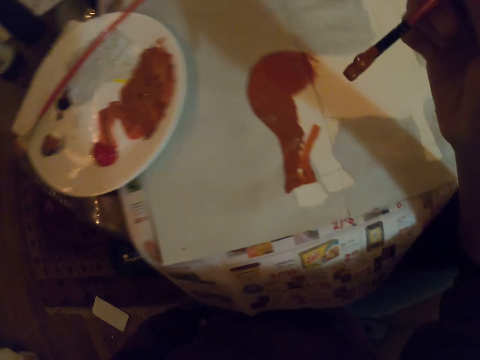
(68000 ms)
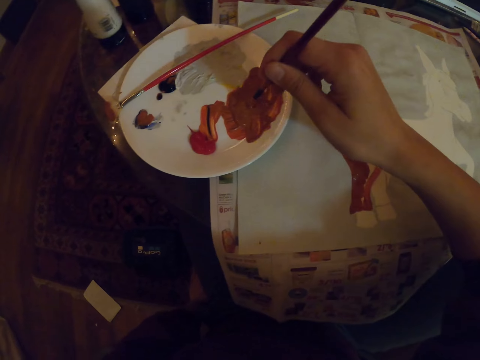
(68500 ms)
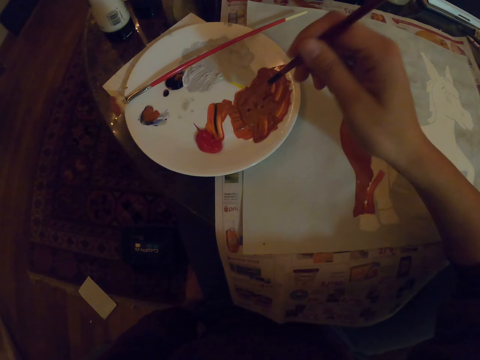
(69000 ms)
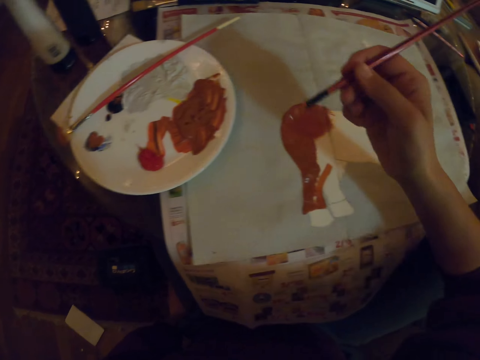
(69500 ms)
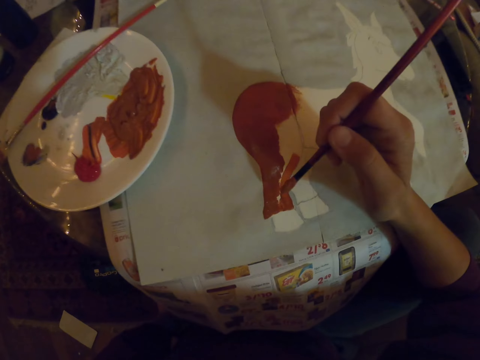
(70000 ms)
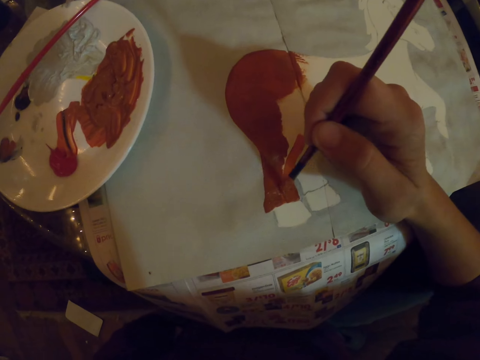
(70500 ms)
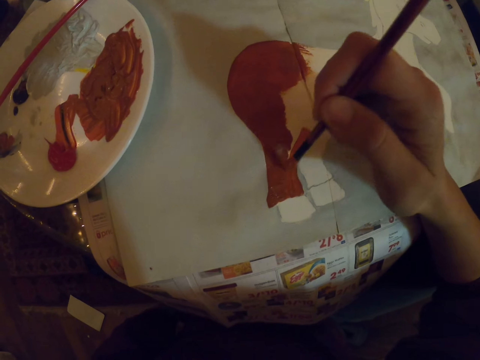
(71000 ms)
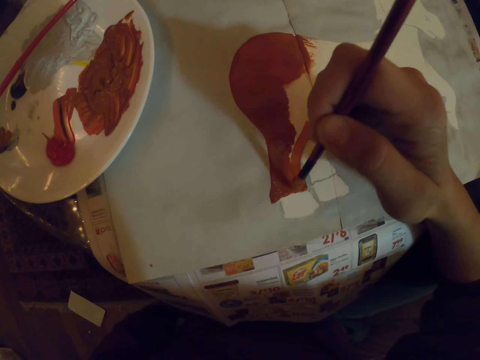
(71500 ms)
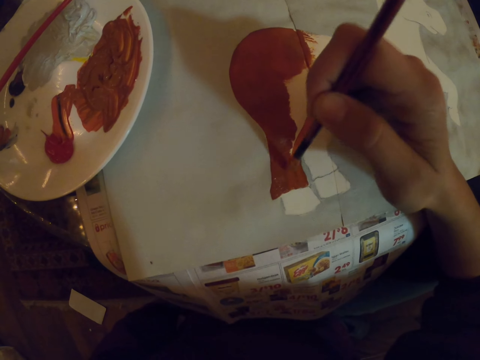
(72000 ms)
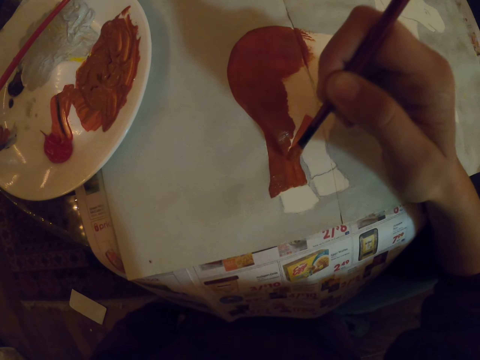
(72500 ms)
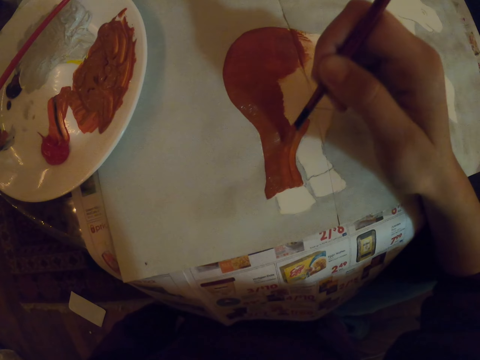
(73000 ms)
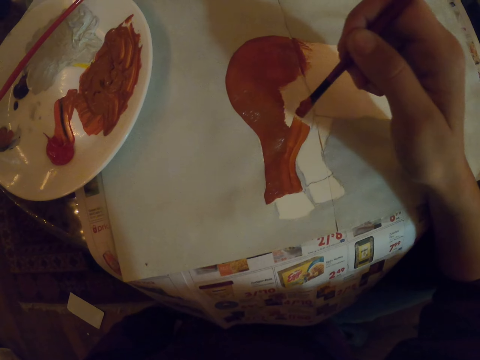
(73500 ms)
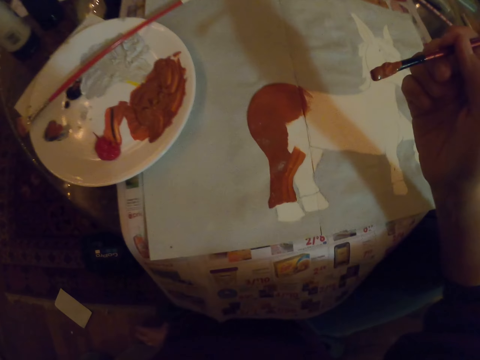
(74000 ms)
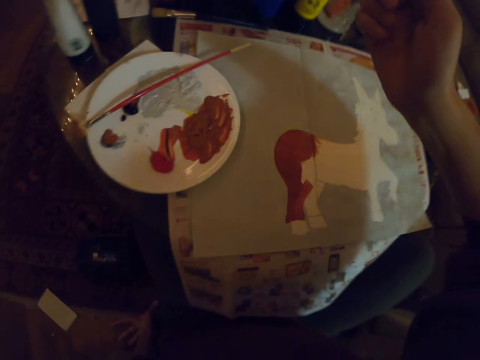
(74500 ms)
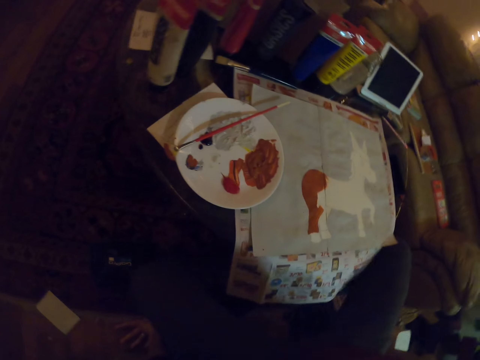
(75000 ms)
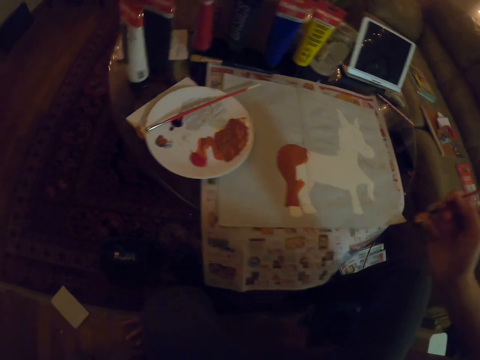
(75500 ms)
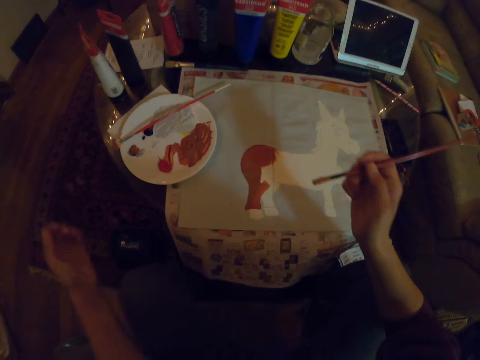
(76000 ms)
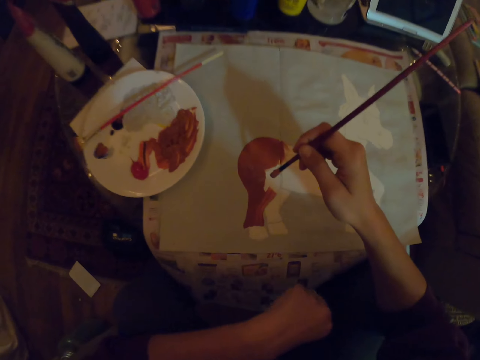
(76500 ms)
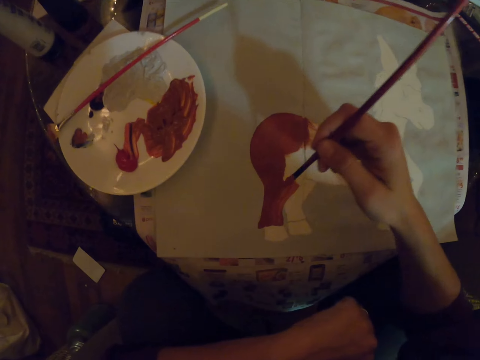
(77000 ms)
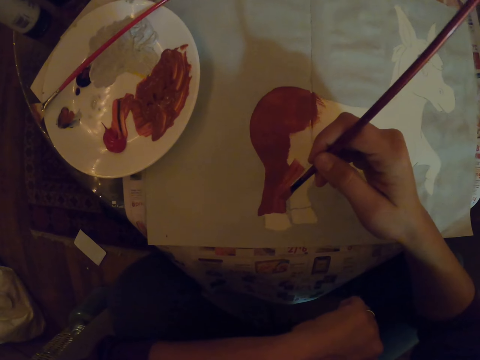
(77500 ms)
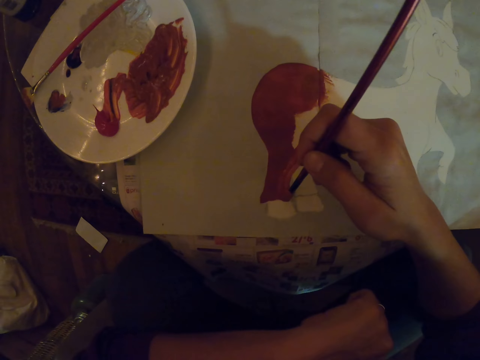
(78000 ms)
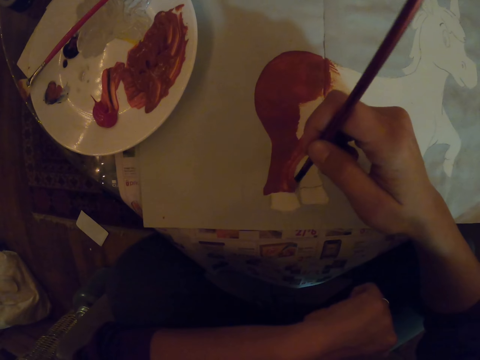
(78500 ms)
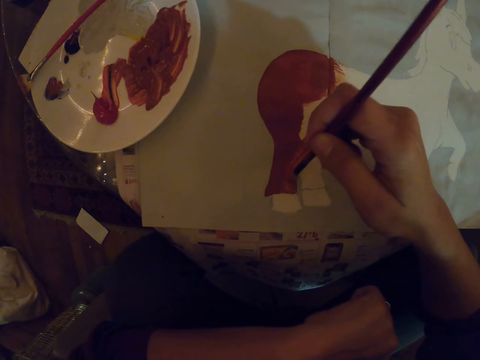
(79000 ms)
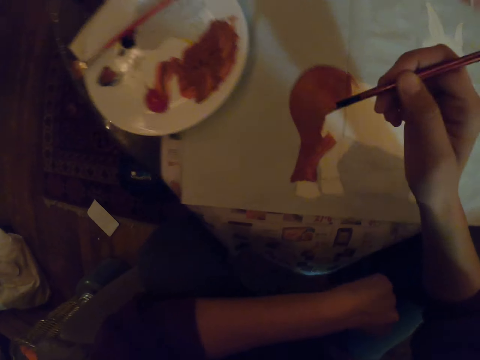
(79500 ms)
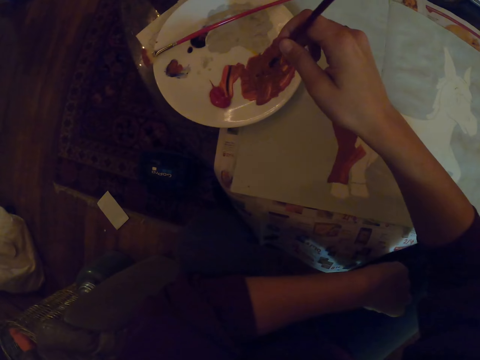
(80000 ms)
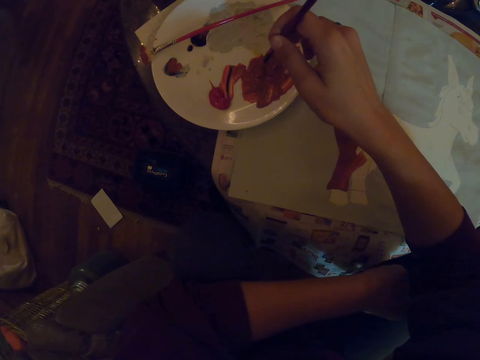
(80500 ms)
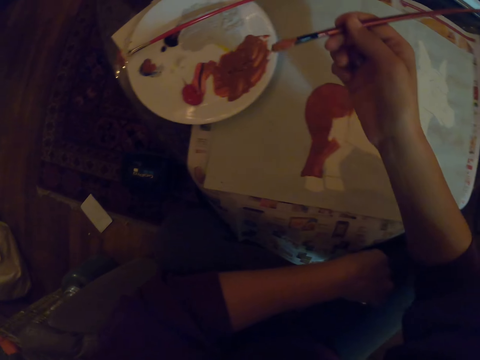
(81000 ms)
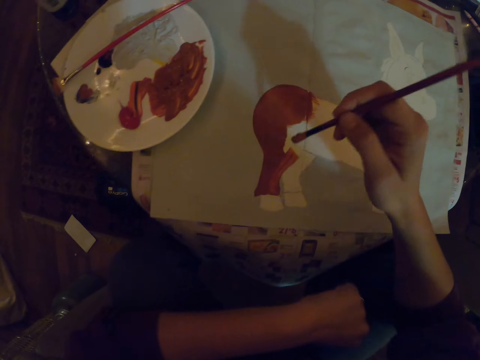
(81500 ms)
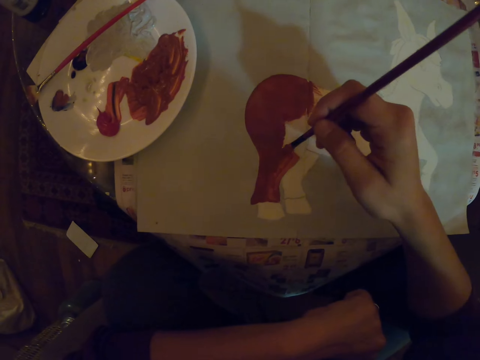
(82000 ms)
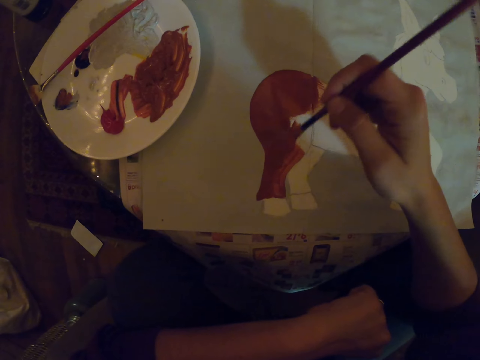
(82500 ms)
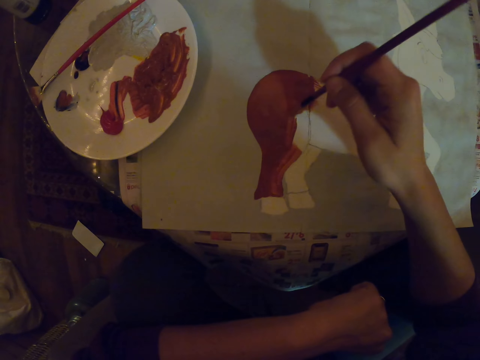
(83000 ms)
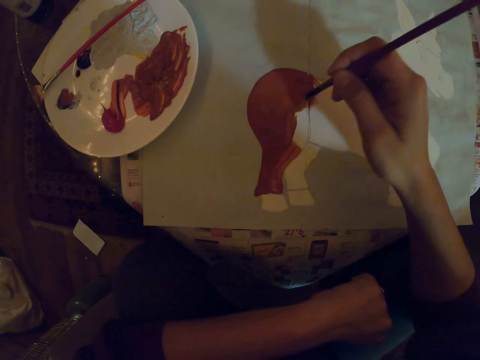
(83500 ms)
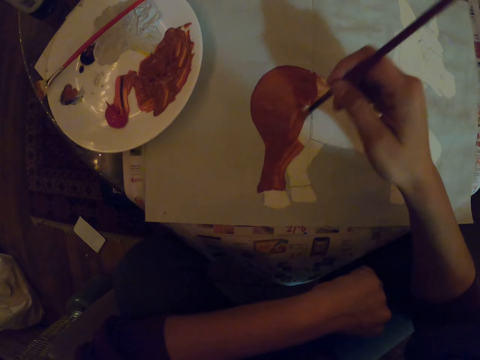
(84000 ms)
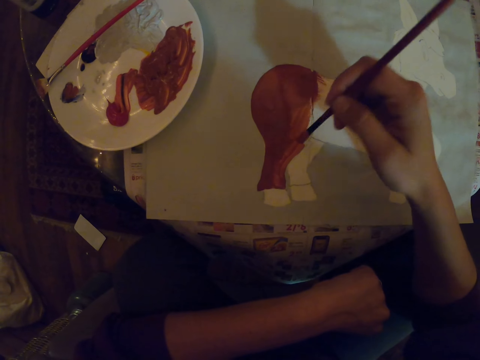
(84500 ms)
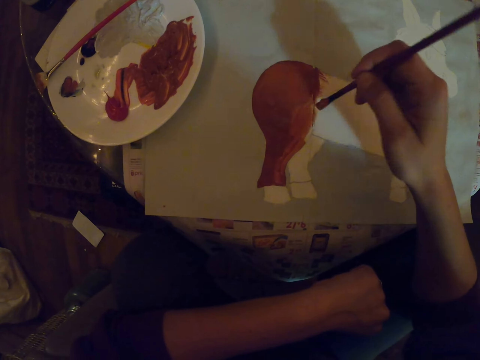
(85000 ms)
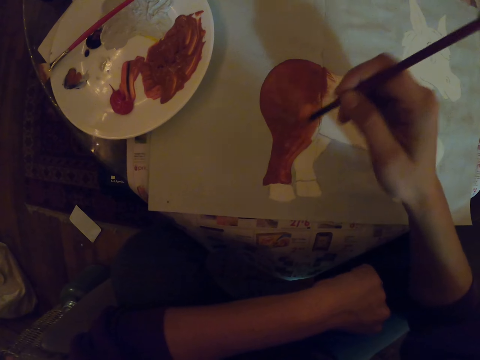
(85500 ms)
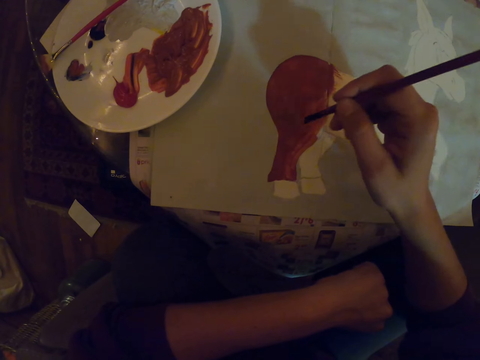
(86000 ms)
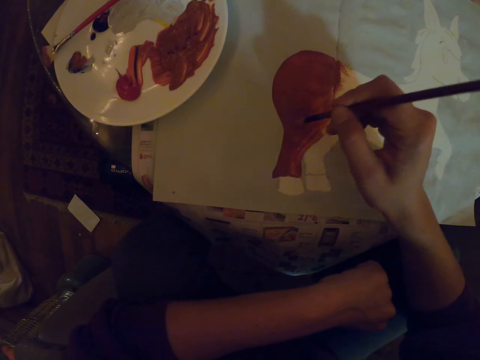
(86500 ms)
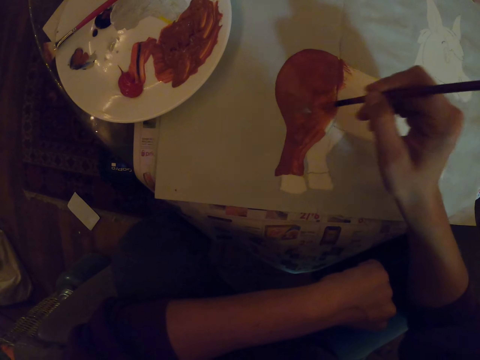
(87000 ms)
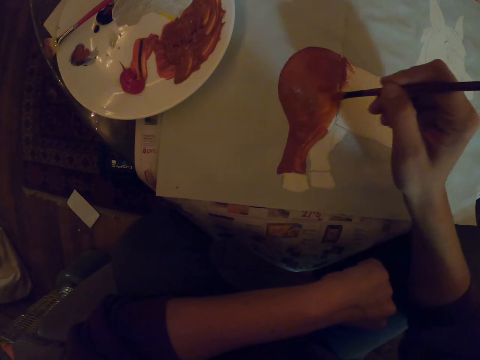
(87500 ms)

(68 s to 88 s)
The camera wearer dips the paint brush in the paint. They paint the sketch on a paper. They pause. They paint the sketch. They dip the paint brush in the paint. They paint the sketch on the paper.

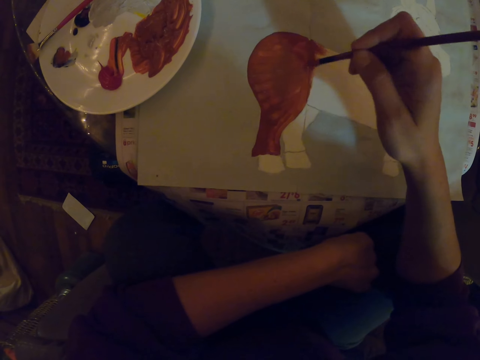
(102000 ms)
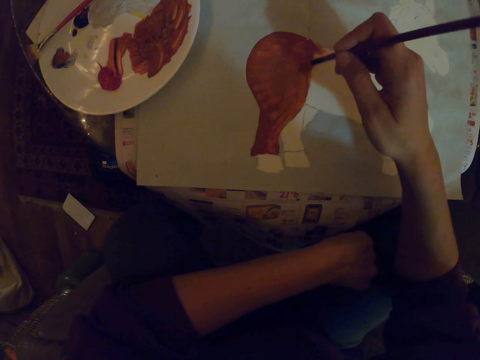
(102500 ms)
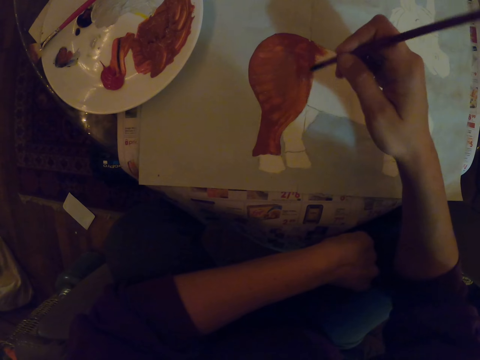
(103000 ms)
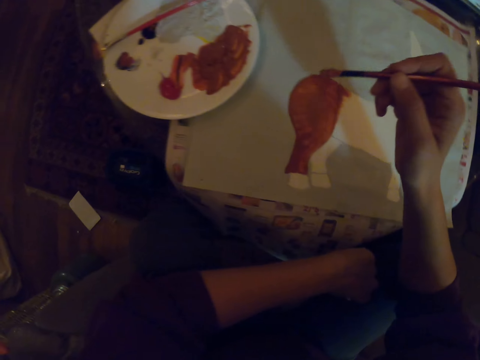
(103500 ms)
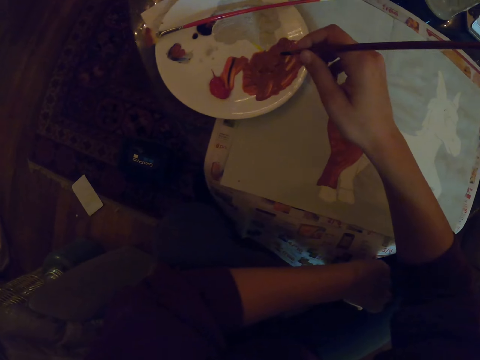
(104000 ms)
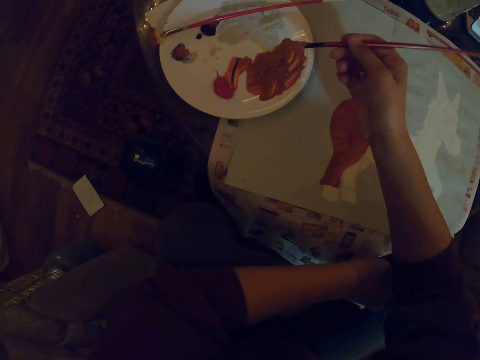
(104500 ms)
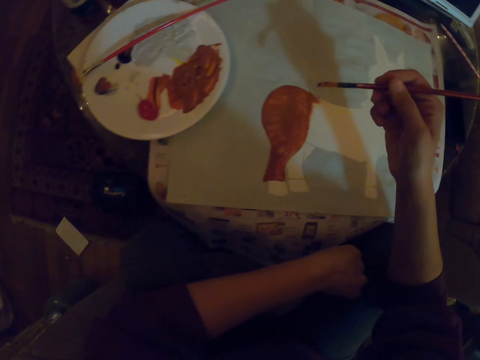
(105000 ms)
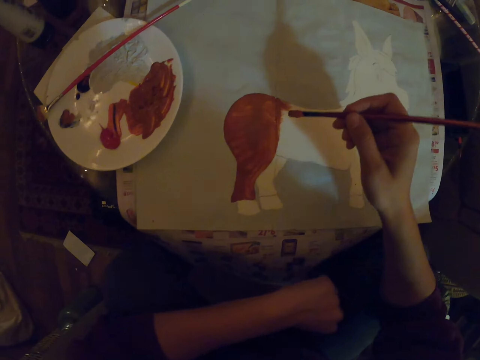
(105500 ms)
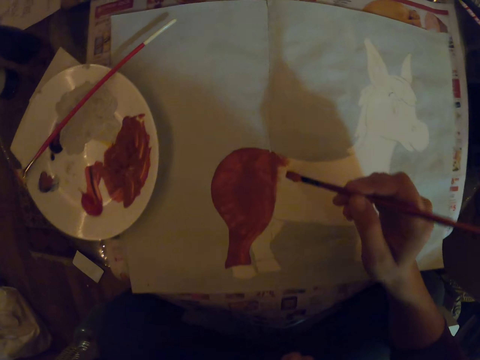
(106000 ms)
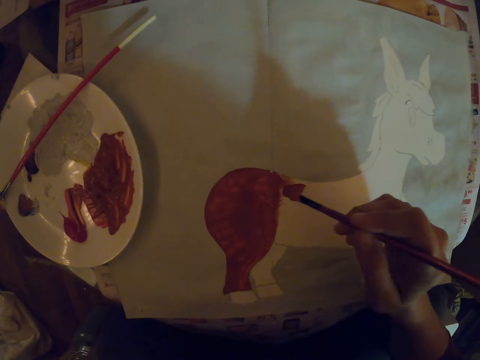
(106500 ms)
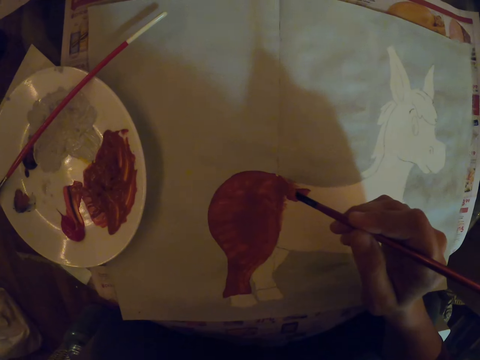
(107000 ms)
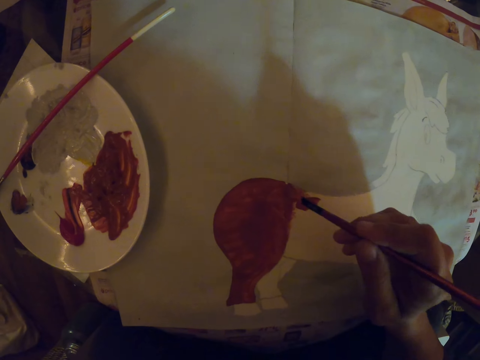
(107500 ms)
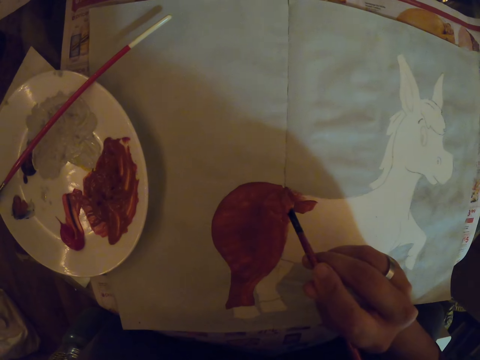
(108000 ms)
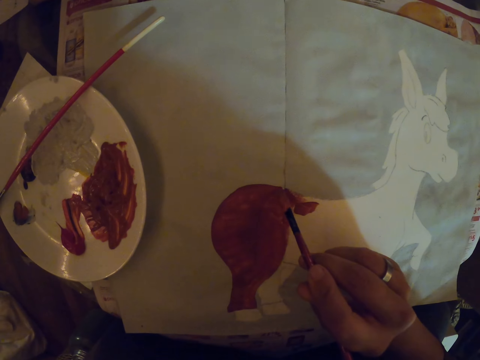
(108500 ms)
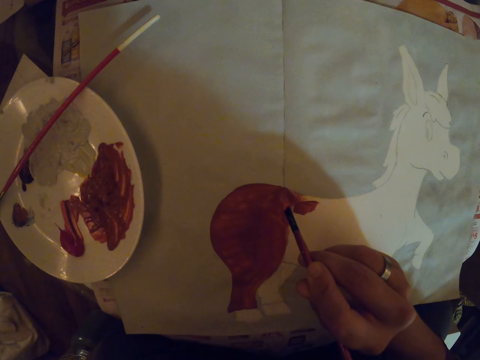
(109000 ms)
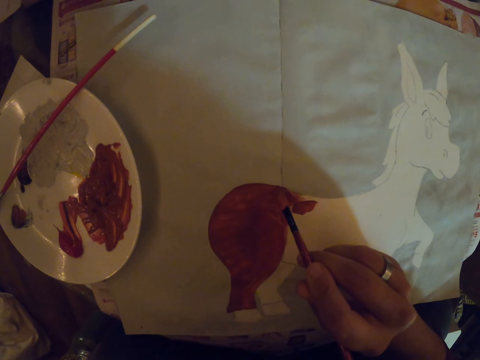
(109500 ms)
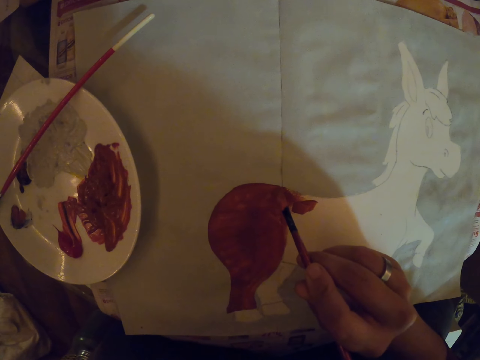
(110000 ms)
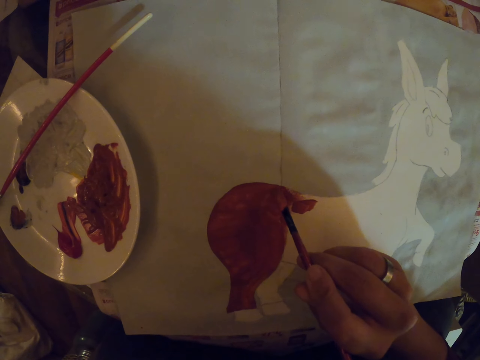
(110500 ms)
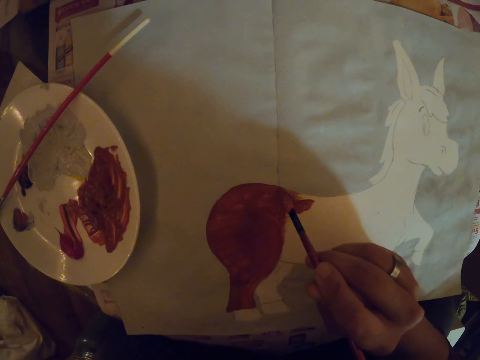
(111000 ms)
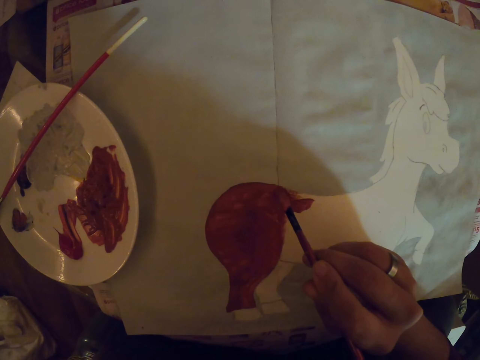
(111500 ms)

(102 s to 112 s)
The camera wearer dips the paint brush in the paint. They paint the sketch on a paper.
